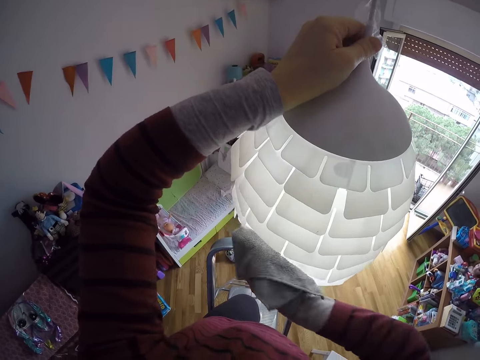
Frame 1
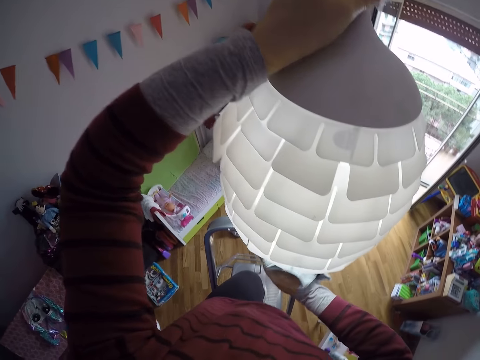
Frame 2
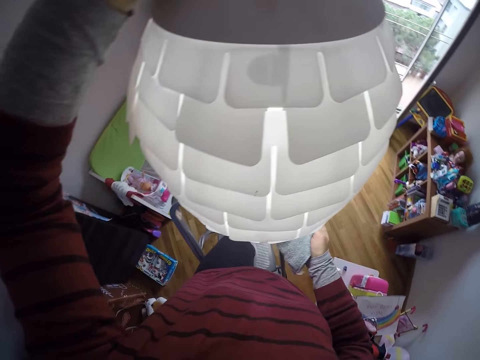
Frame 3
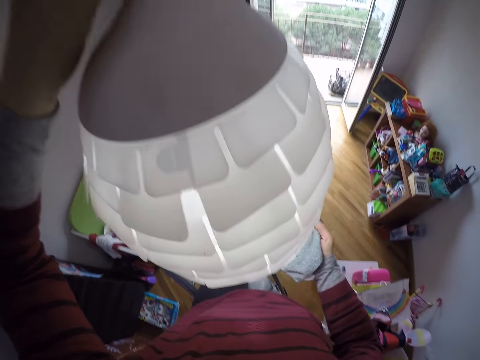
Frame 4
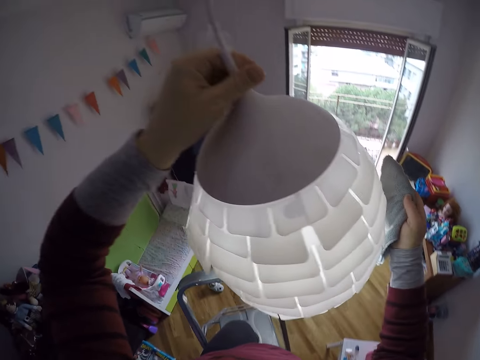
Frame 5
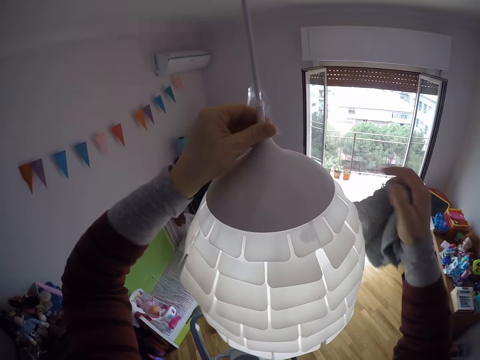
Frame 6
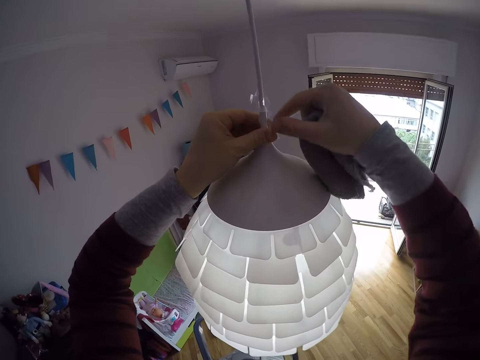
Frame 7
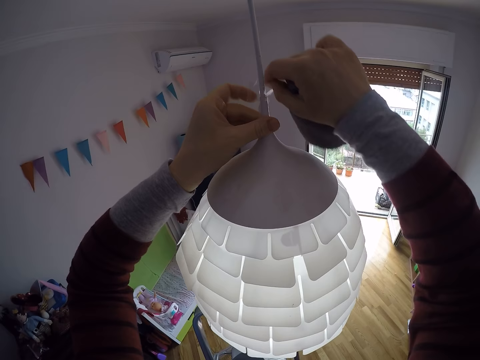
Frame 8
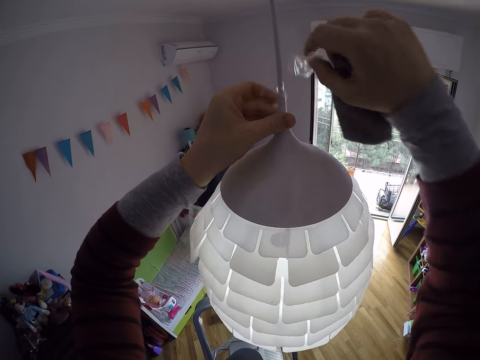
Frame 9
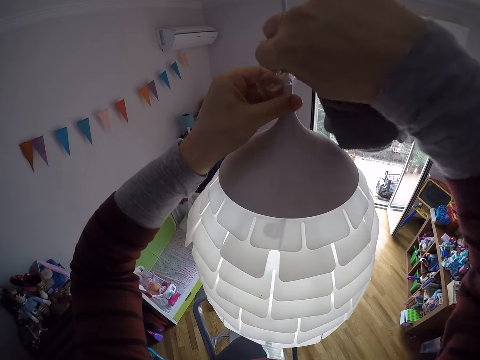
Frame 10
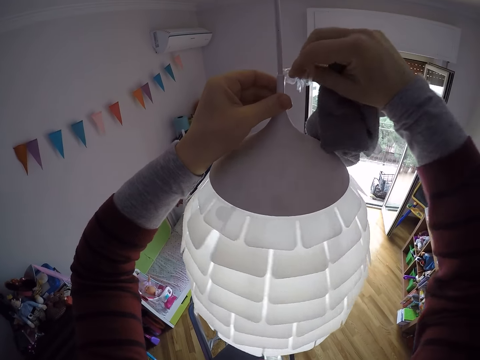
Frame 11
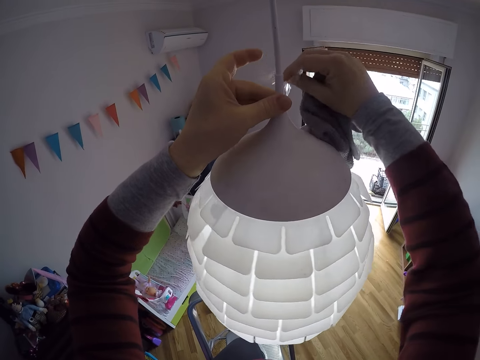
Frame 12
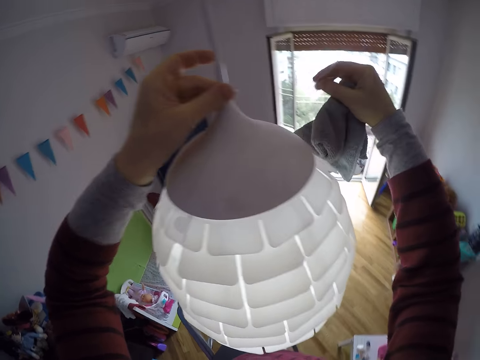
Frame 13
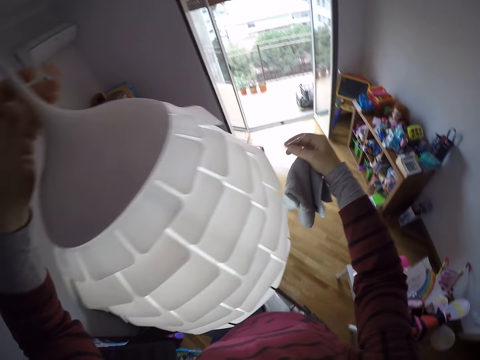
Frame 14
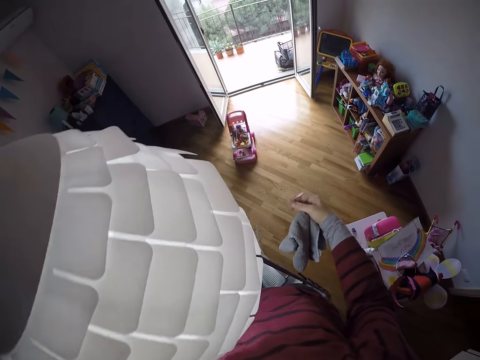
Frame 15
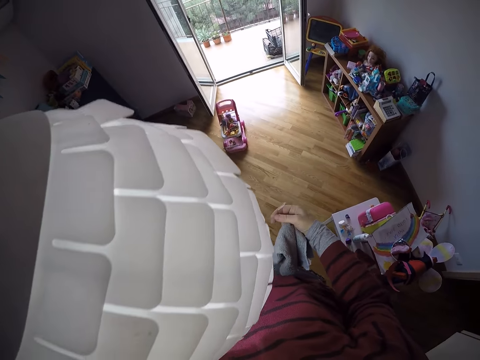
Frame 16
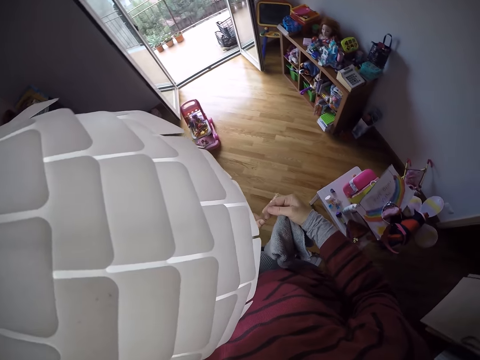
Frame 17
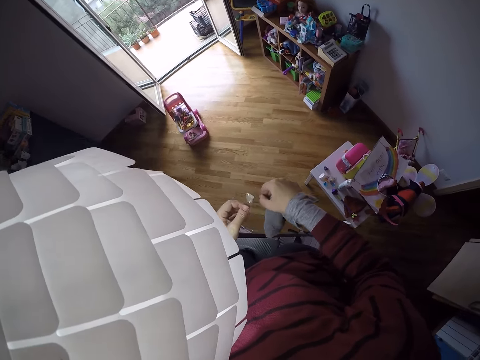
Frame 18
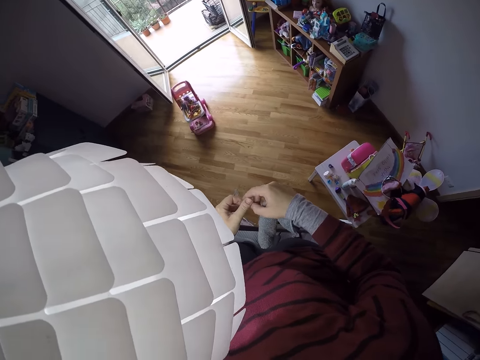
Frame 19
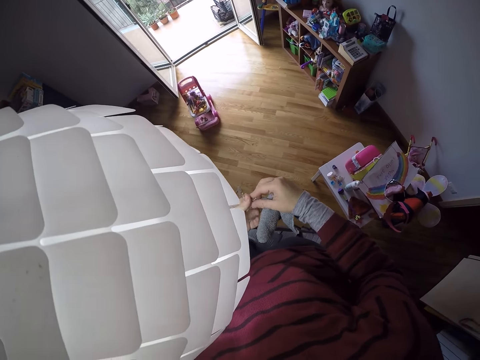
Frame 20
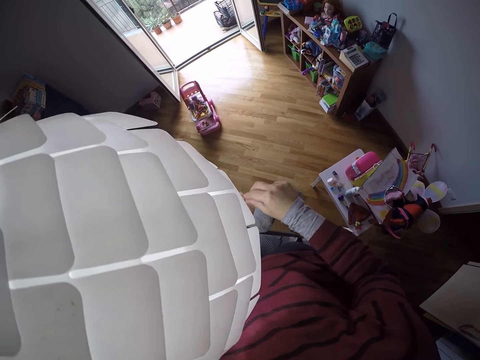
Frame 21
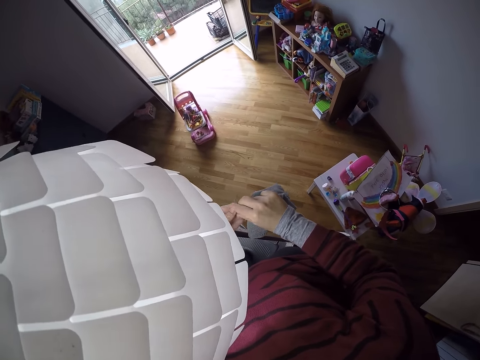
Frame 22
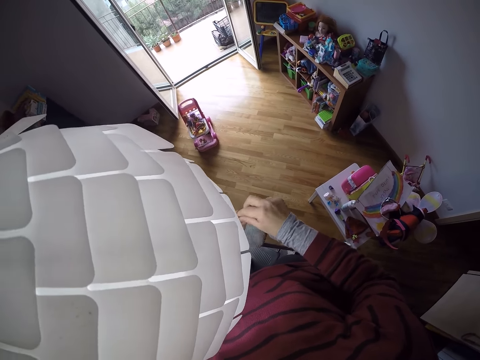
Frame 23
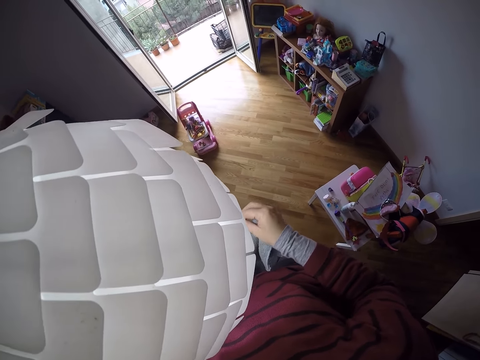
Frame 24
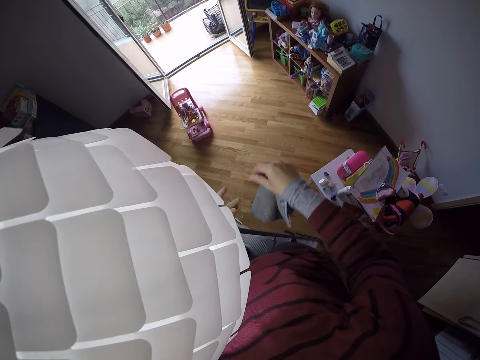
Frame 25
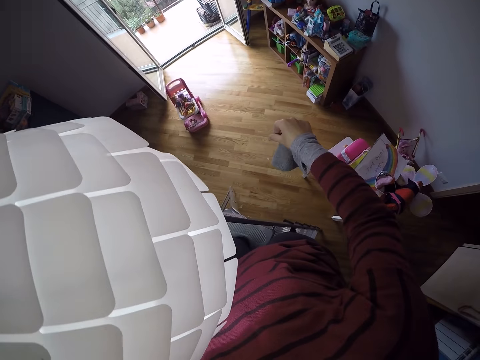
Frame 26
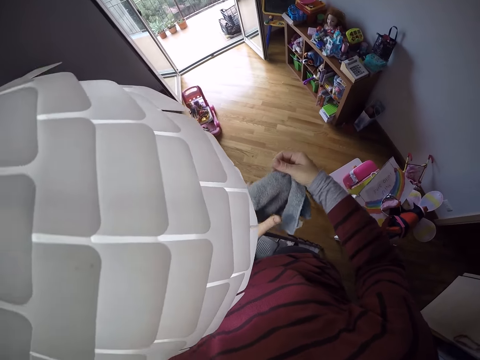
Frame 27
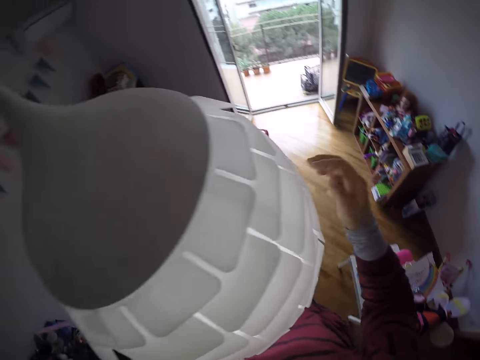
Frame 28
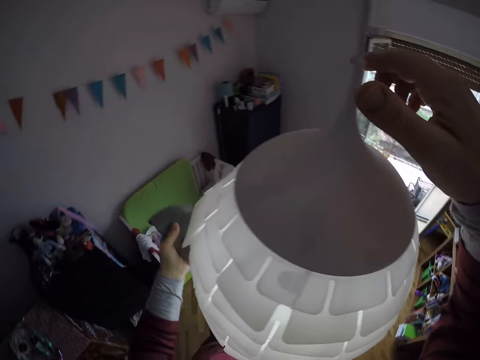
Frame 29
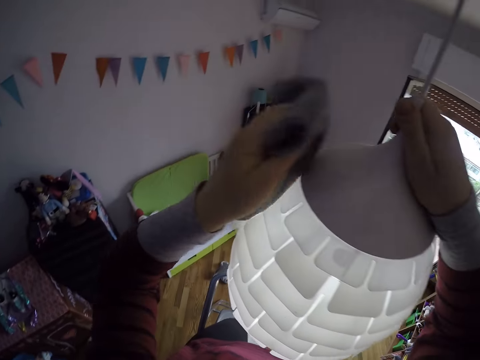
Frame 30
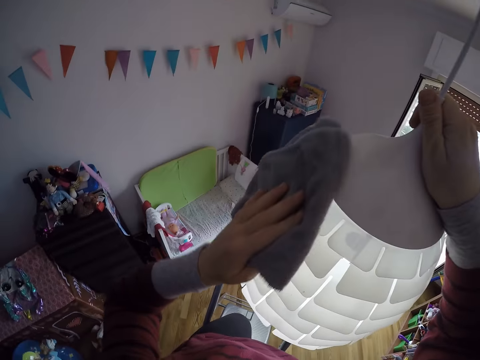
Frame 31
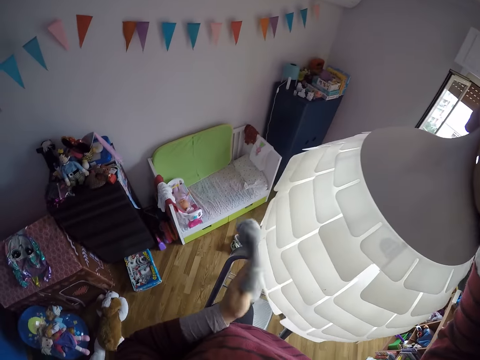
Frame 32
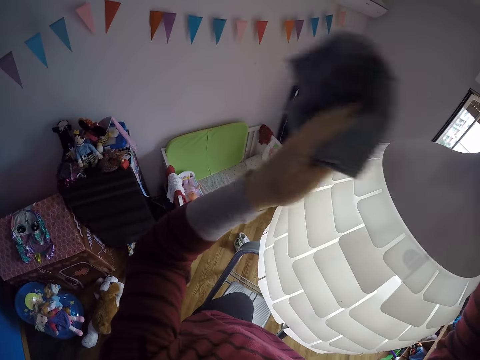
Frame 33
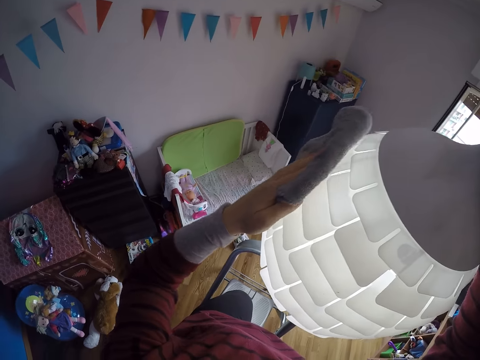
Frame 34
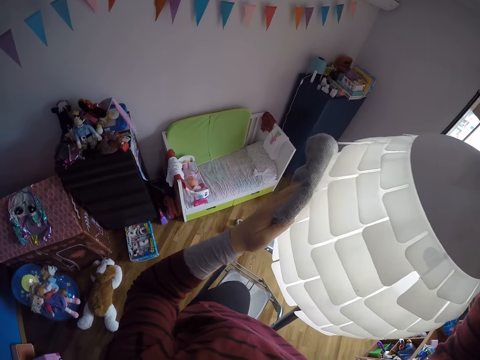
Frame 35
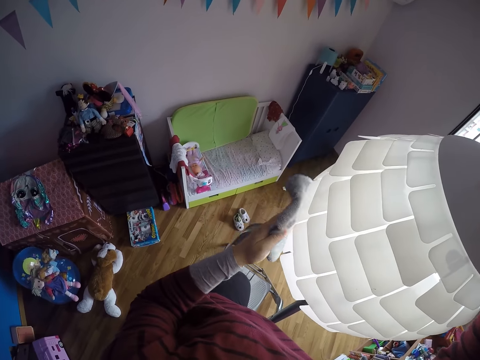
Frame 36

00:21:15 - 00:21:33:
The camera wearer looks around. She peels off a nylon or papers from the lampshade cable with her right hand. She moves around. She folds the papers. She throws the papers on the floor. She passes the towel with her right hand. She moves around. She holds the lampshade with her right hand. She cleans the lampshade with the towel in her left hand.

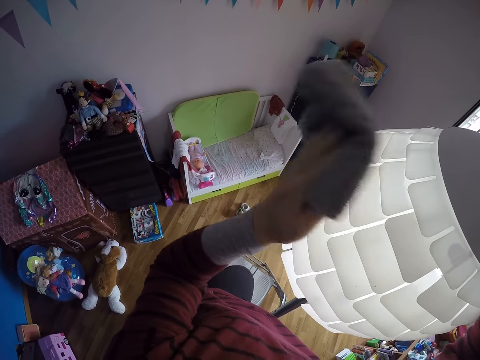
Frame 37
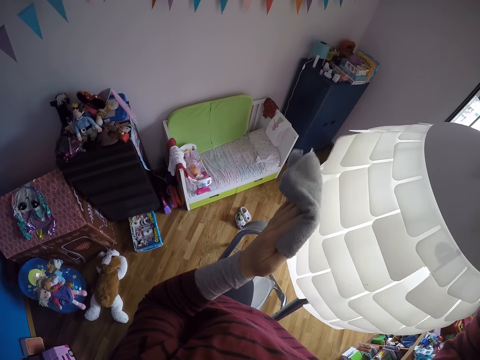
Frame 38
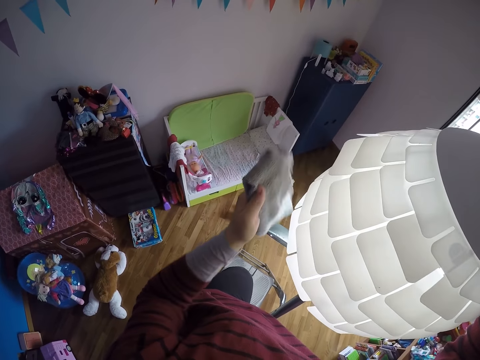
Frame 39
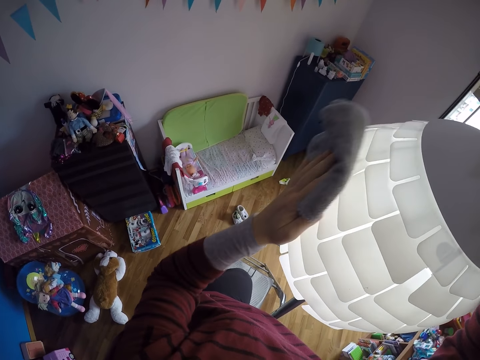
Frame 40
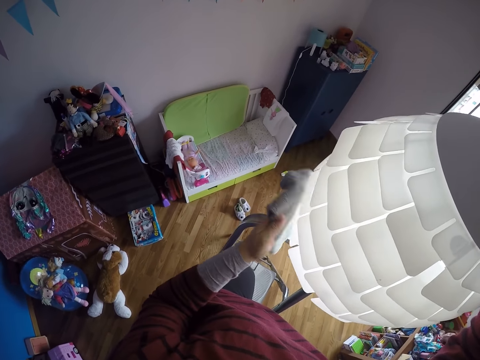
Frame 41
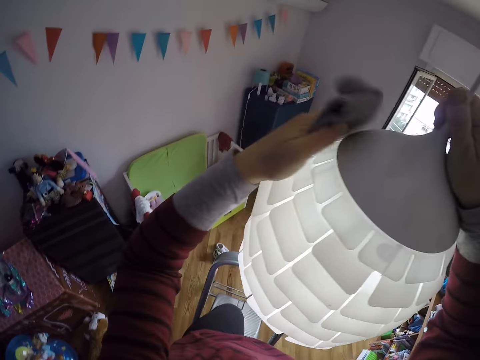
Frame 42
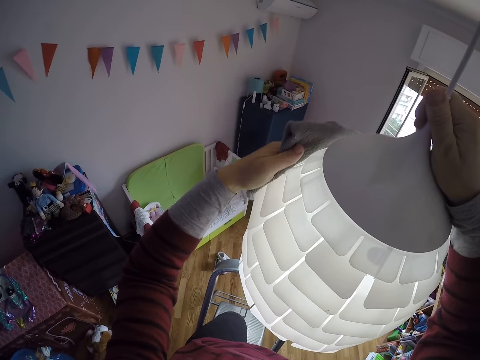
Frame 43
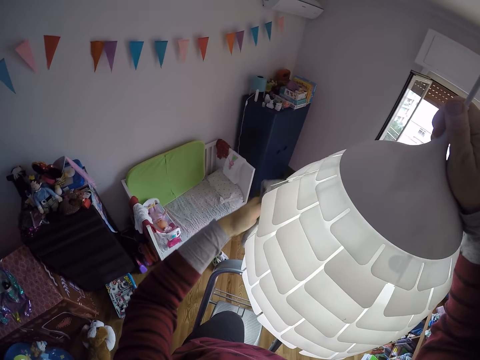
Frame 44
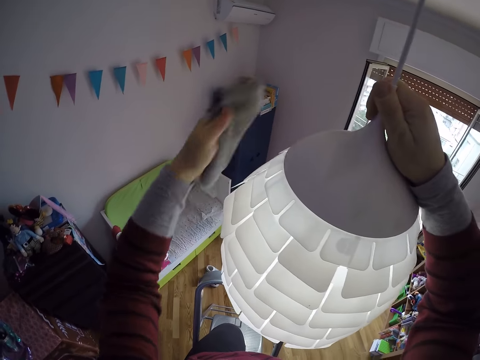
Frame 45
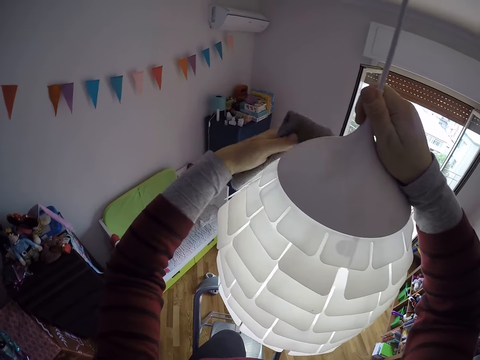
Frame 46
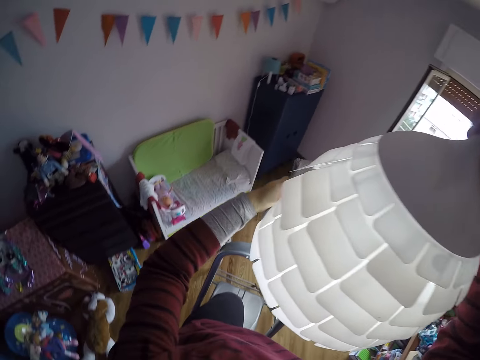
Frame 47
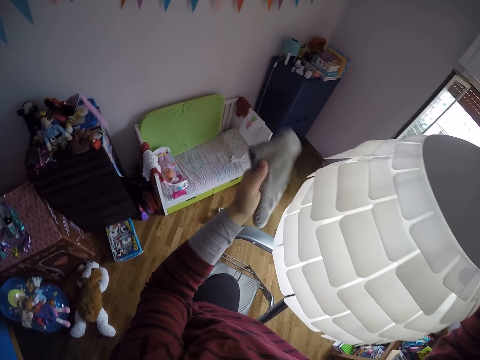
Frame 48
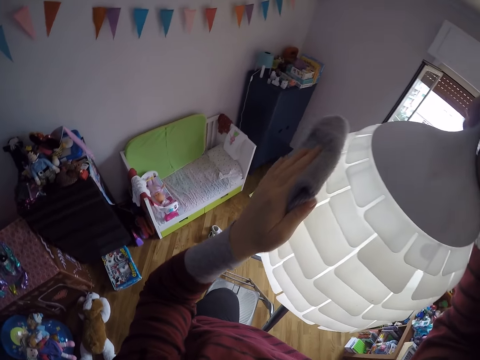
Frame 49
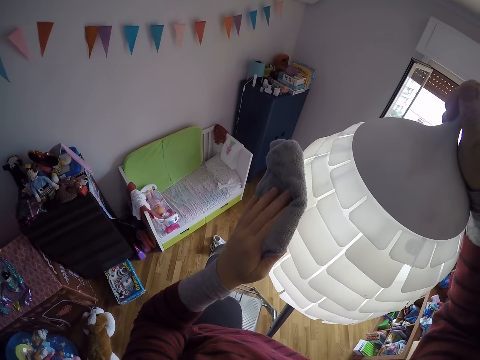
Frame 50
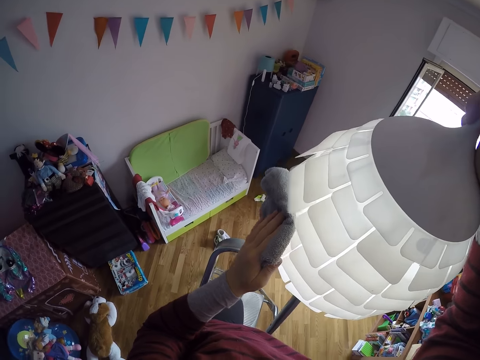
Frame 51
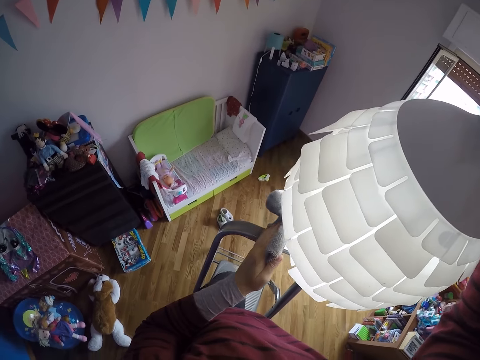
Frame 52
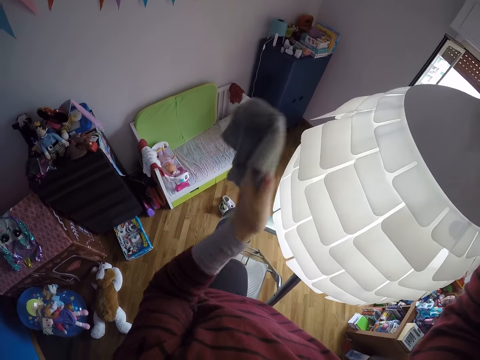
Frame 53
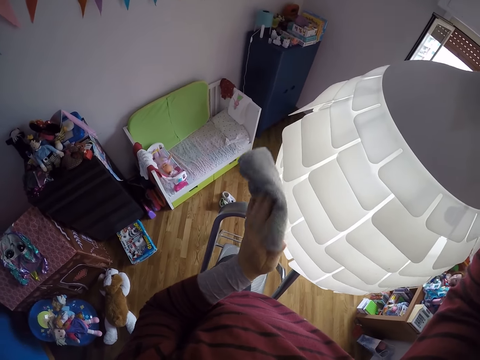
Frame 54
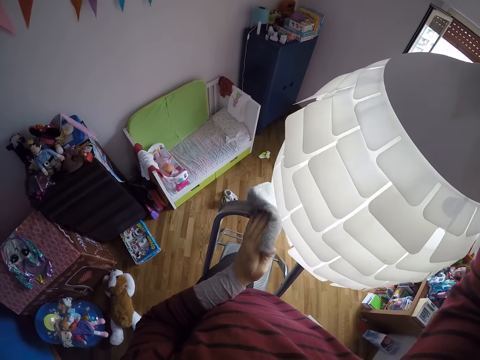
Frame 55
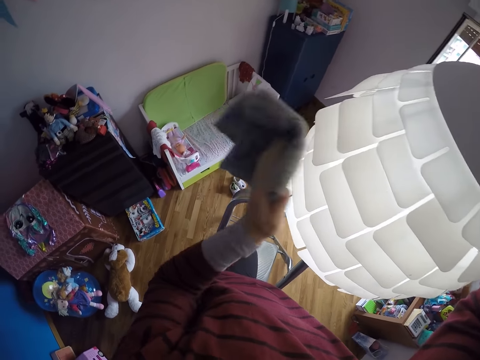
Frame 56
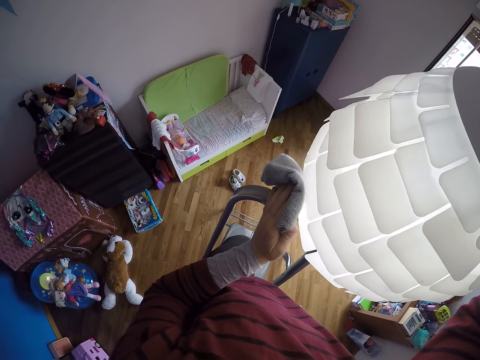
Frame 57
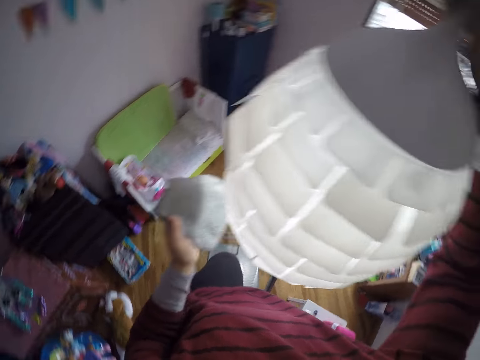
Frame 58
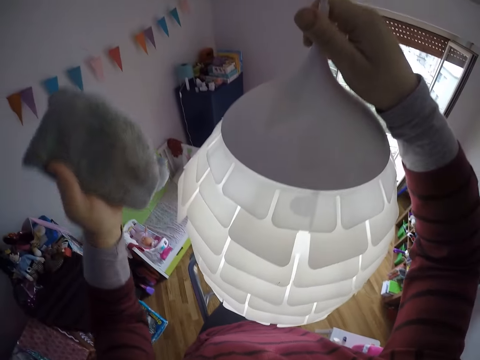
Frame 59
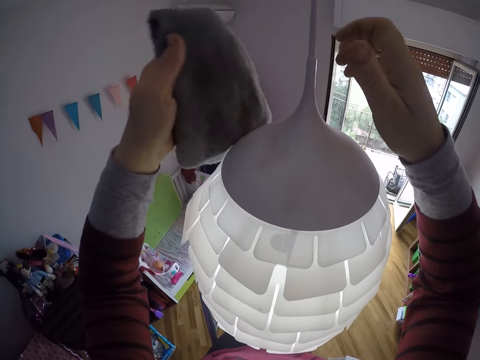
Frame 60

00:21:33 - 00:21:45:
The camera wearer moves around.
